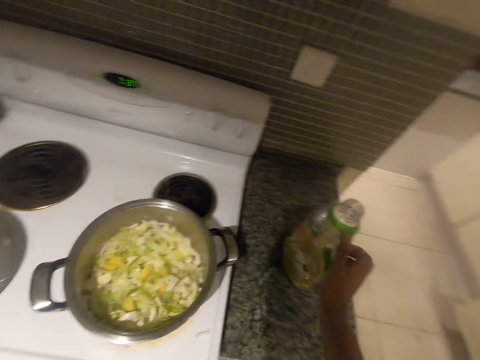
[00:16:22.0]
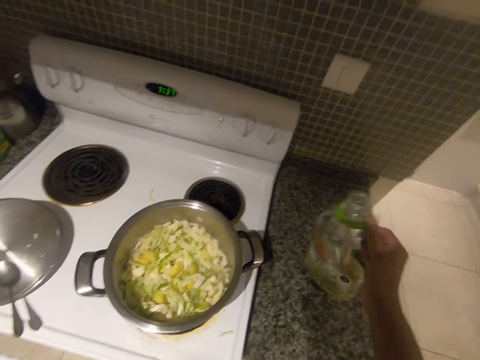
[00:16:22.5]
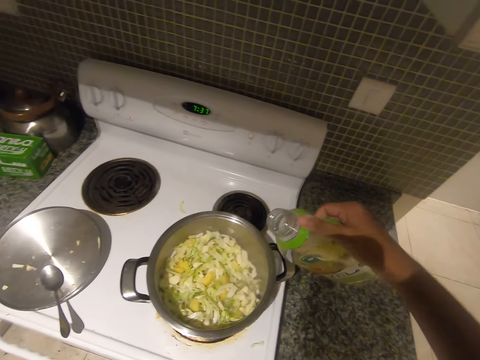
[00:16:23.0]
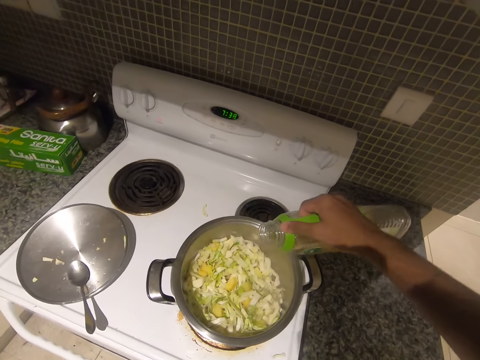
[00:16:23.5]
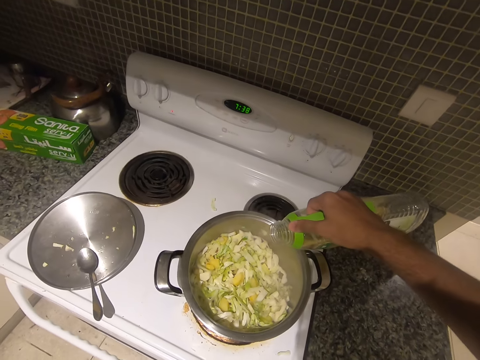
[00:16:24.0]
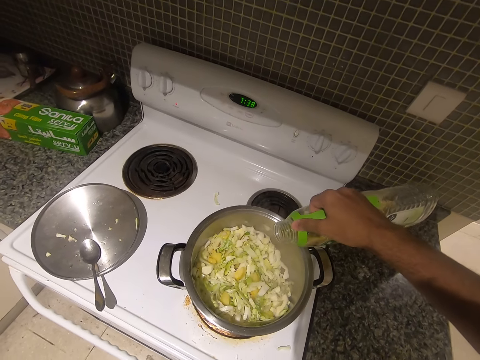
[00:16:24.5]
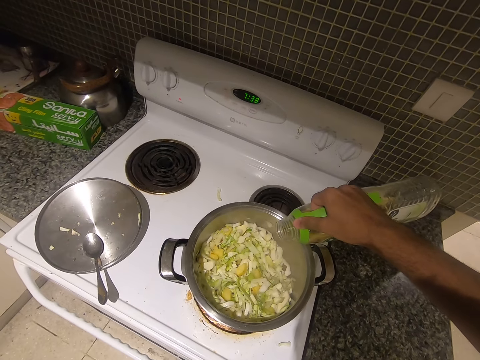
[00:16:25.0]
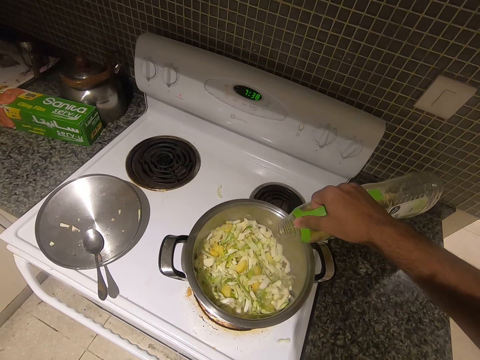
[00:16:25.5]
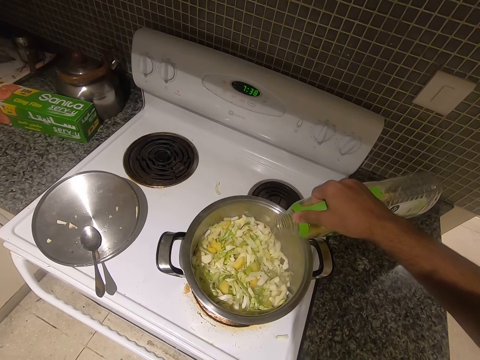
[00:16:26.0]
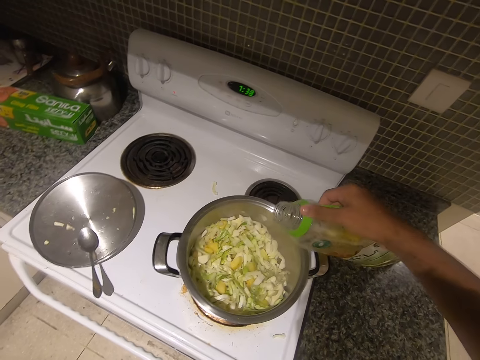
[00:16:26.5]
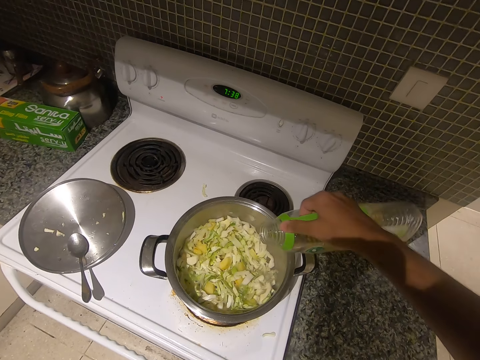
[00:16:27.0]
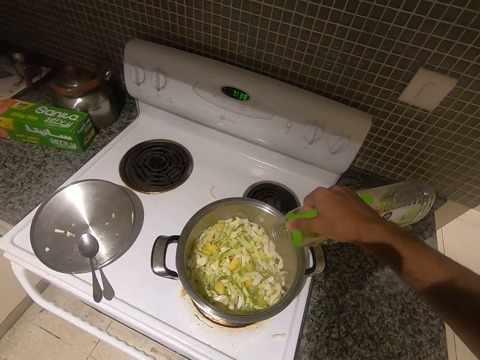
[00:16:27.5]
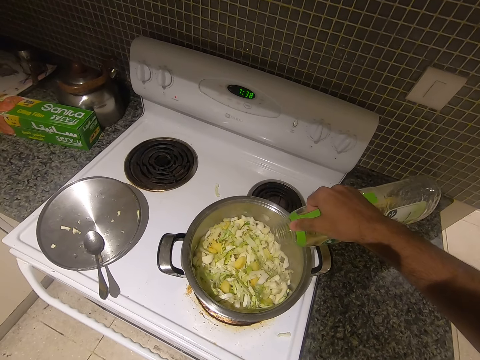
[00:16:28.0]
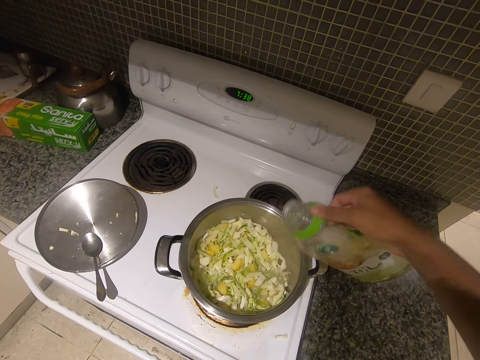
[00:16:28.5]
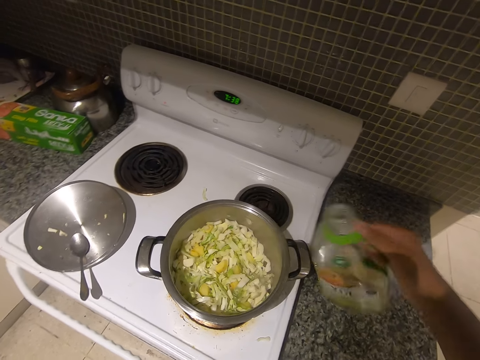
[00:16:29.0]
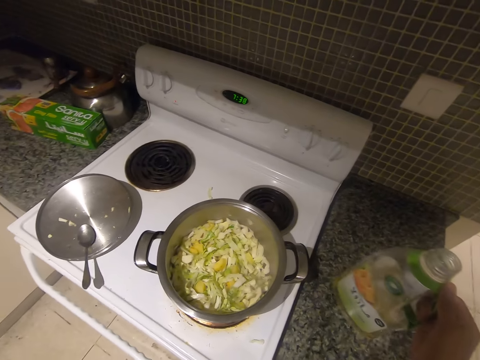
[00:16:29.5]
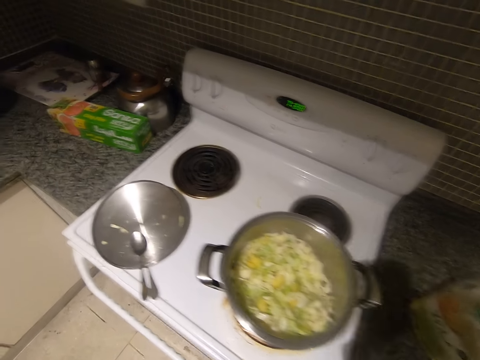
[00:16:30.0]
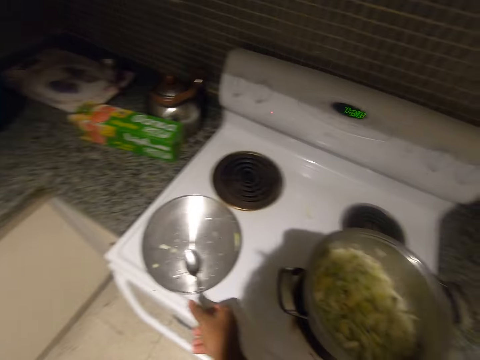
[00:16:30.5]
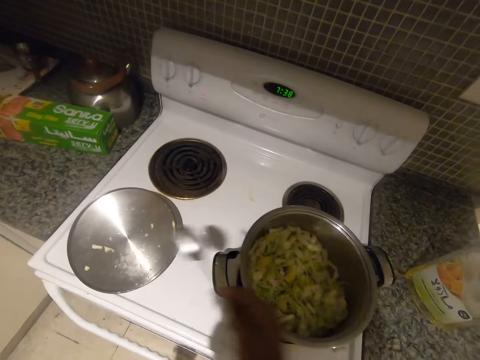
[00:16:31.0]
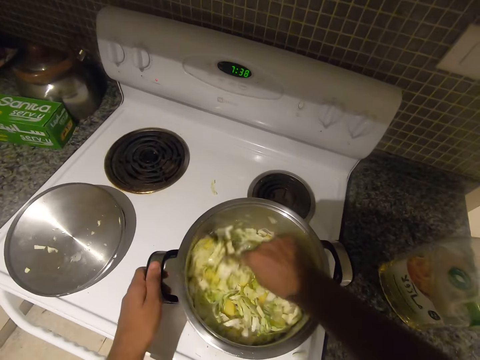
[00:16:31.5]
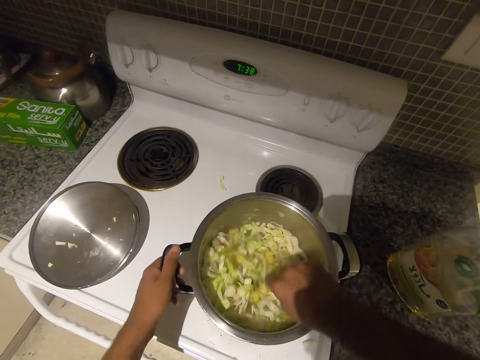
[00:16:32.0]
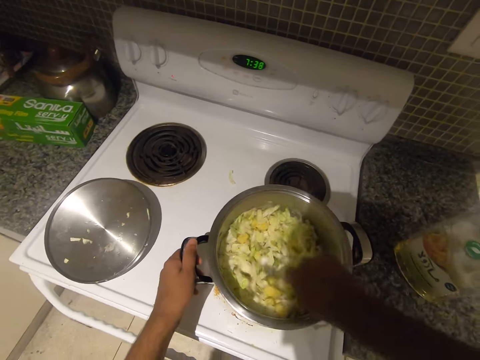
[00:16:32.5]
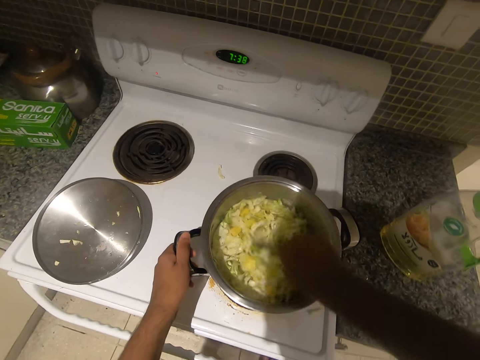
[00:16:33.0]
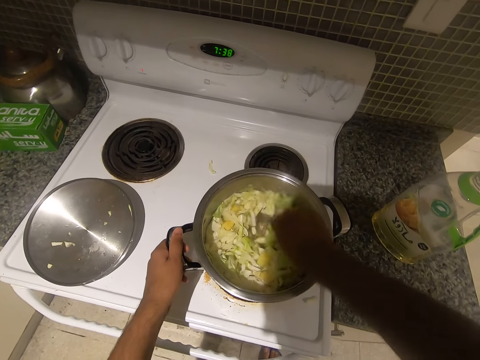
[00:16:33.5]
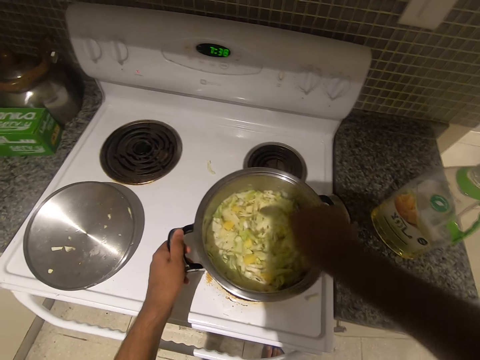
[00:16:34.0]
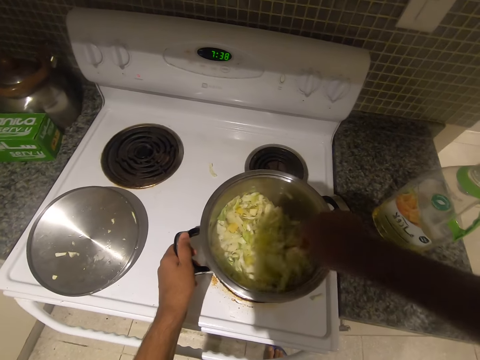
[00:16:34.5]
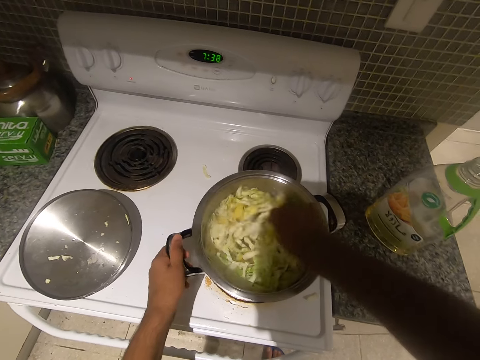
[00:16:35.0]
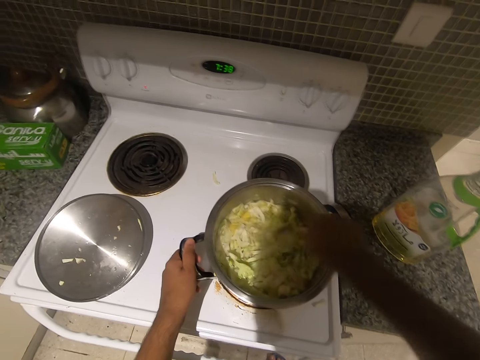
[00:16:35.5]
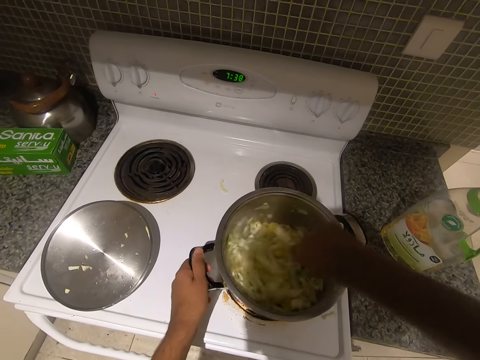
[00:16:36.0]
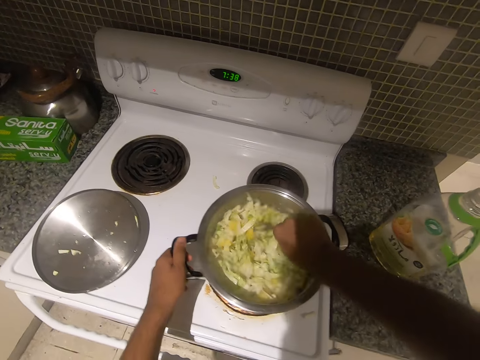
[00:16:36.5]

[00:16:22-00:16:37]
The camera wearer pours oil in the cabbage. They stir the cabbage.

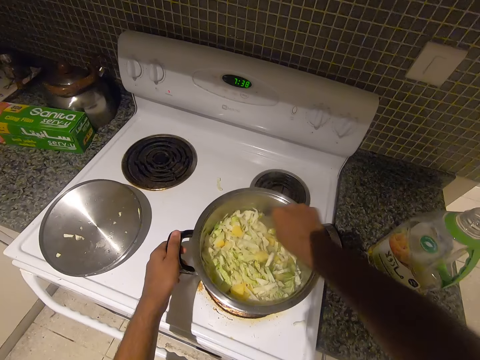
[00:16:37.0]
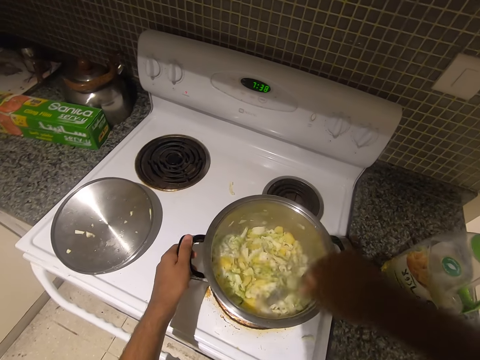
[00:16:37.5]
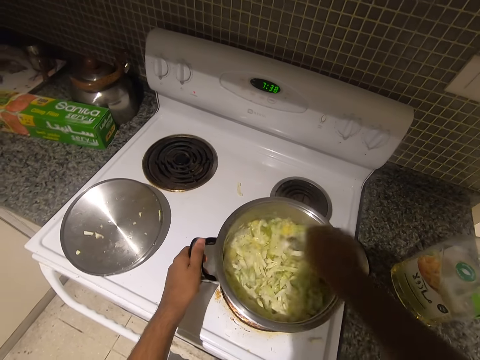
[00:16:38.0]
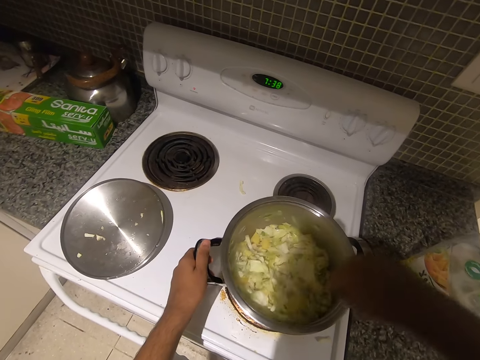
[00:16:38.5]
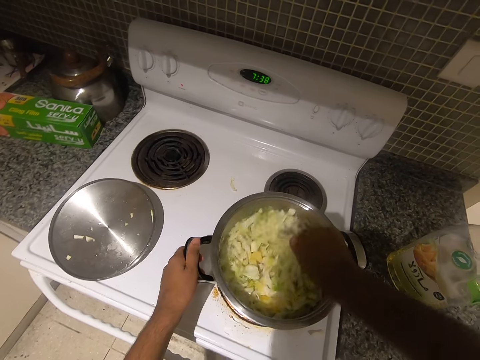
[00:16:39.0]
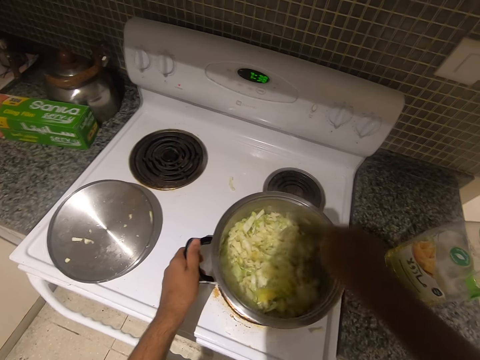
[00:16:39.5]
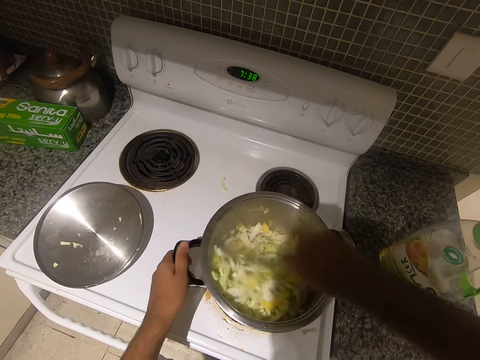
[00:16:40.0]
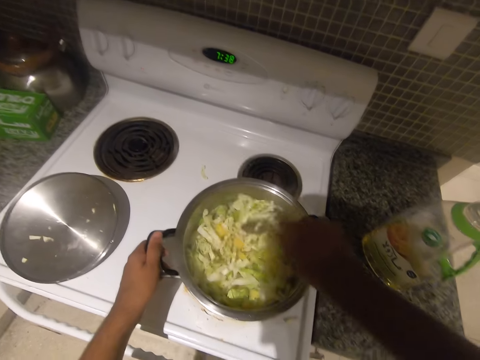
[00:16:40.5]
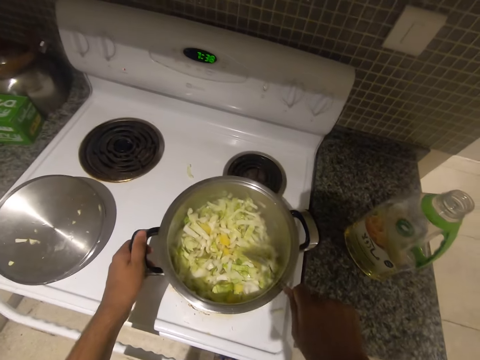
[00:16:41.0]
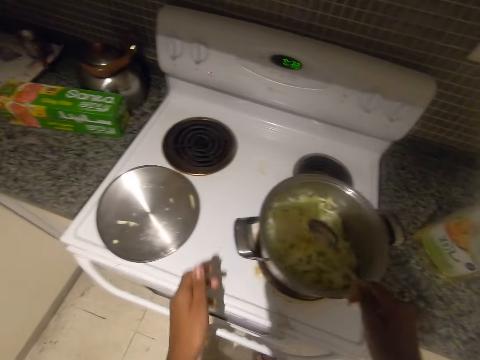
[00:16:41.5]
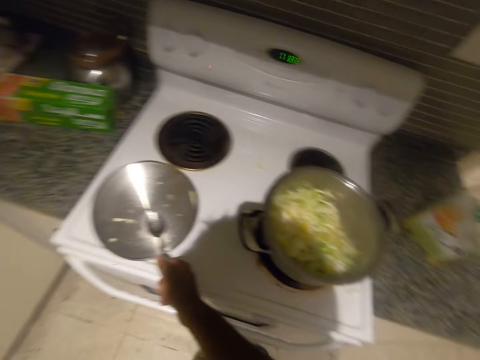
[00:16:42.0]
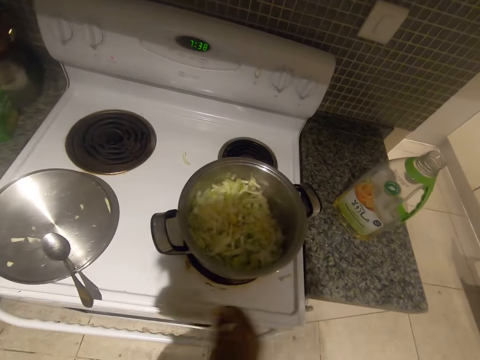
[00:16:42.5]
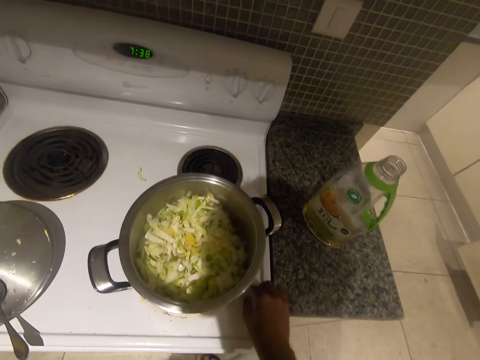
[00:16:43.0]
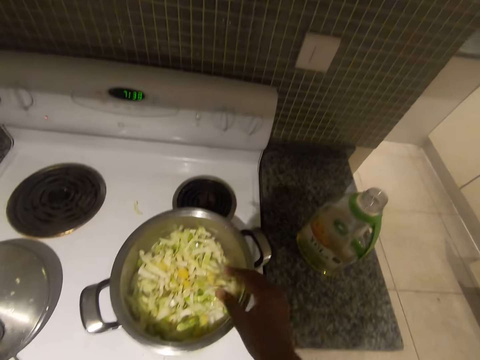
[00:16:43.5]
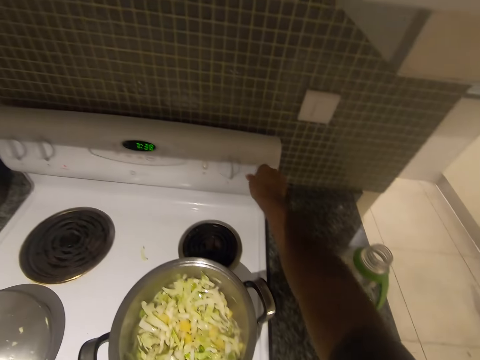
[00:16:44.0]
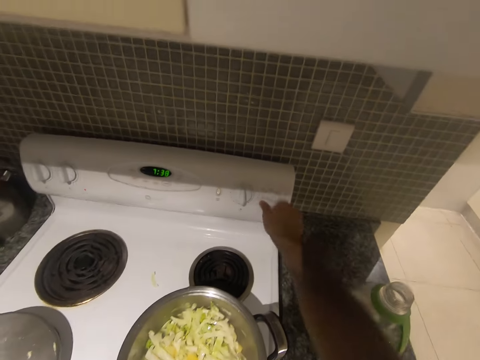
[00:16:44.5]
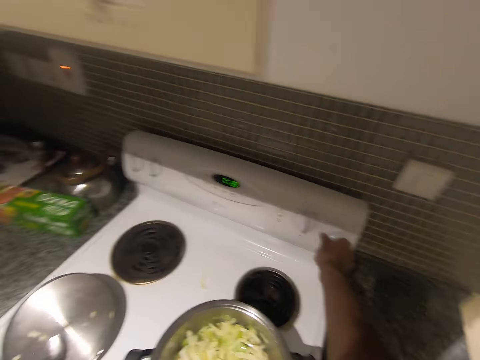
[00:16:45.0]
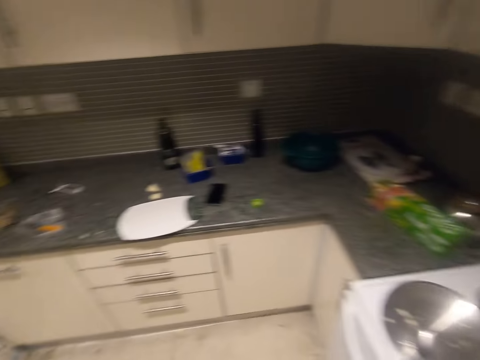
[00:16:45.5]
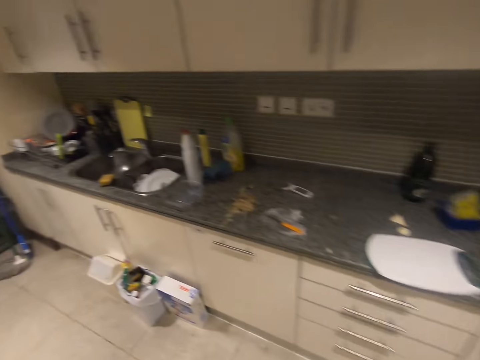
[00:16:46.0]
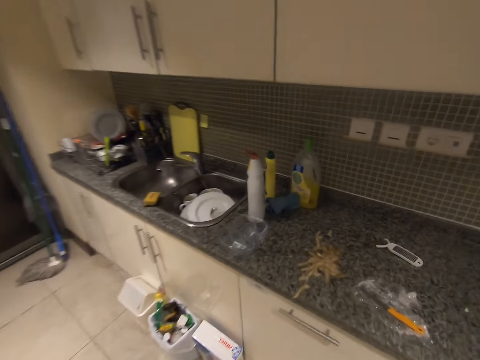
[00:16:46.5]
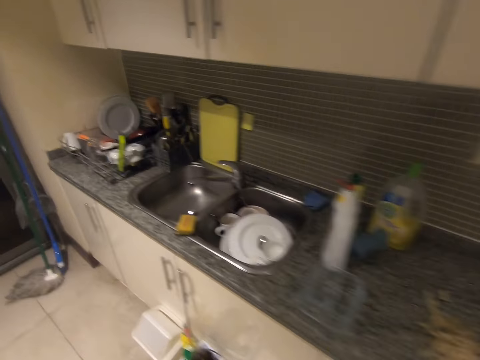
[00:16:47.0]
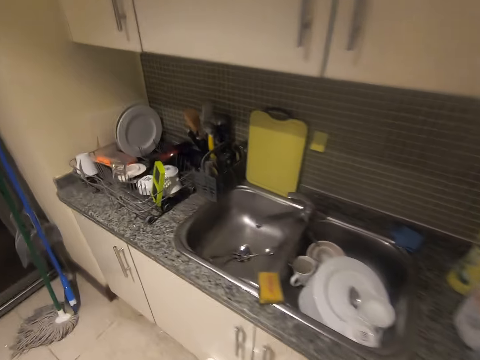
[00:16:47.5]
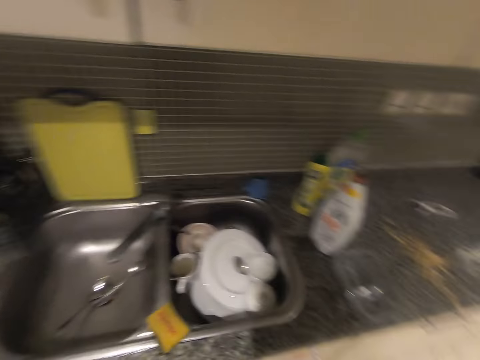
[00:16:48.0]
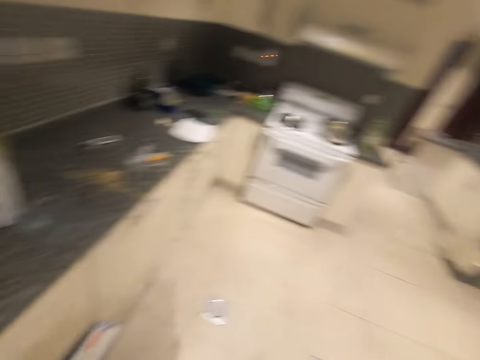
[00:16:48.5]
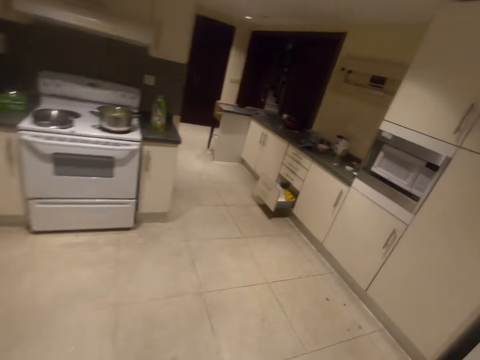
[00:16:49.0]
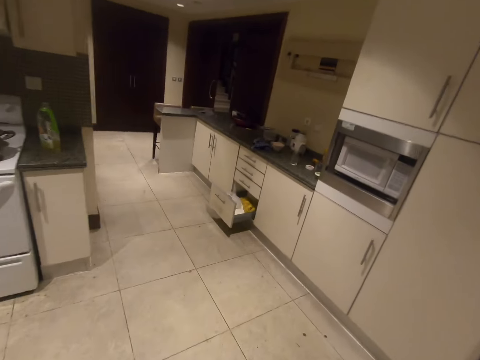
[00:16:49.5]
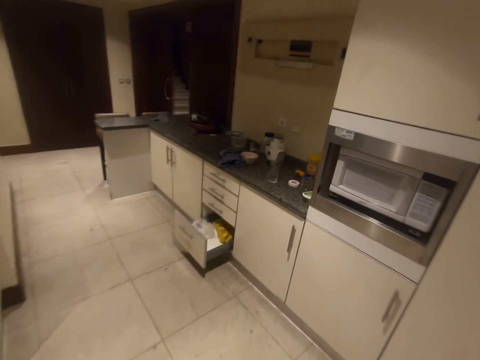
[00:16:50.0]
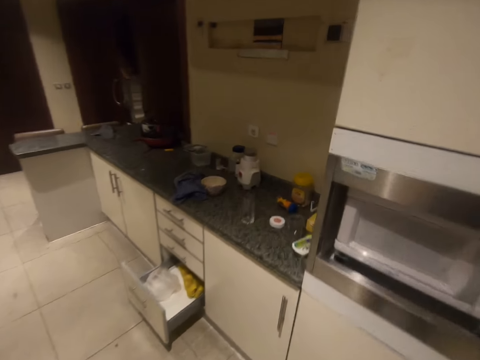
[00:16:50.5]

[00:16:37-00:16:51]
The camera wearer regulates the cooker.
